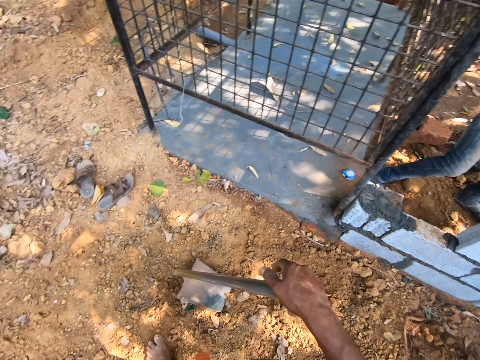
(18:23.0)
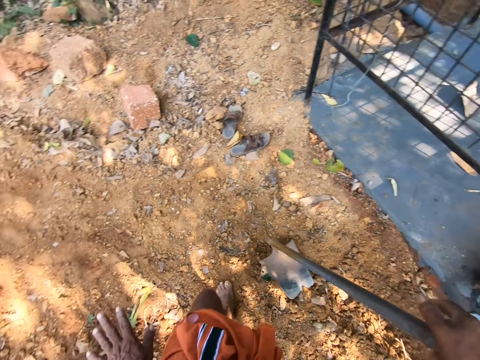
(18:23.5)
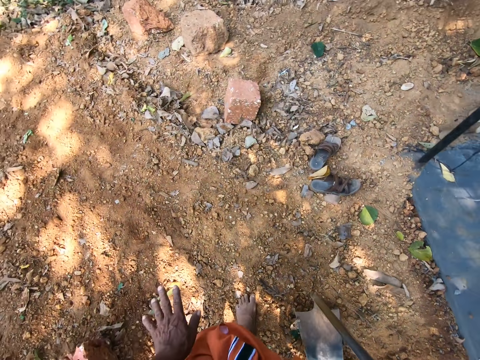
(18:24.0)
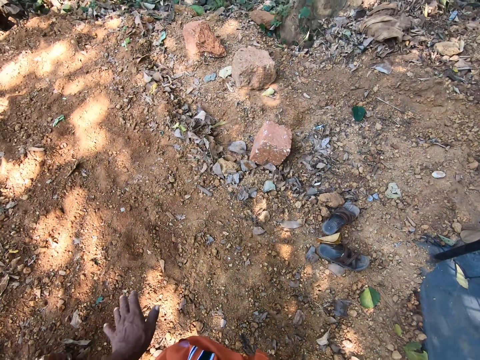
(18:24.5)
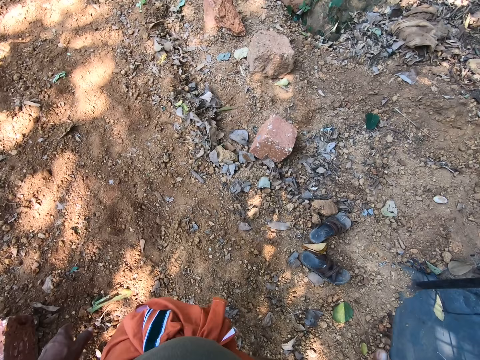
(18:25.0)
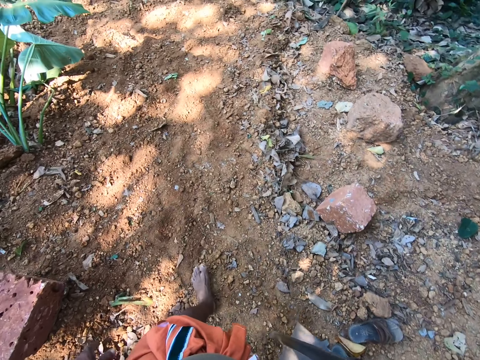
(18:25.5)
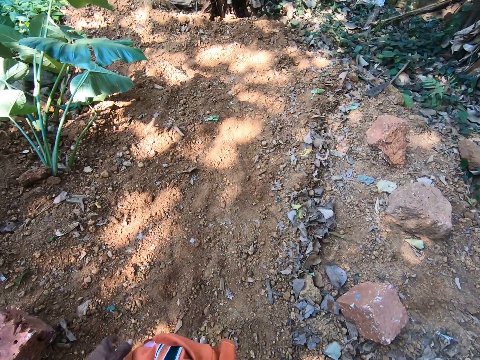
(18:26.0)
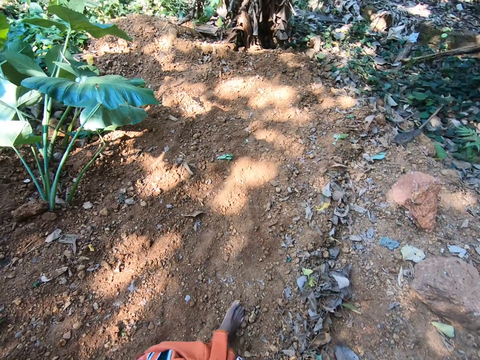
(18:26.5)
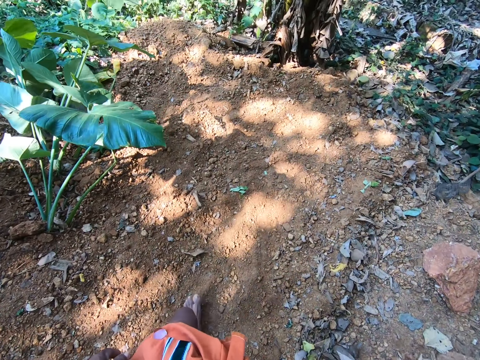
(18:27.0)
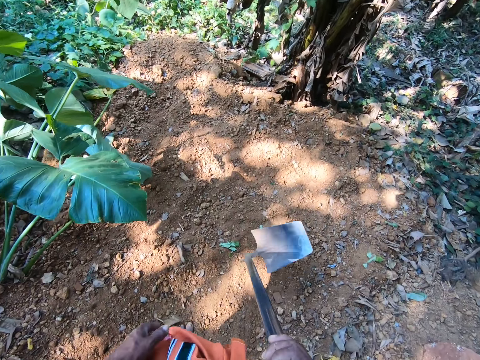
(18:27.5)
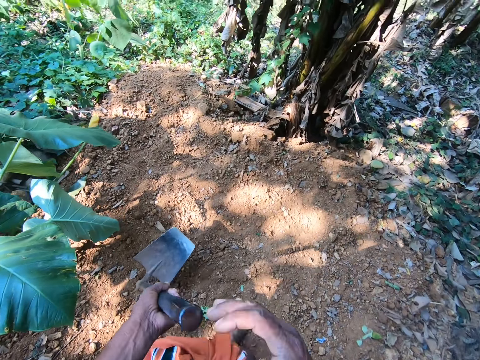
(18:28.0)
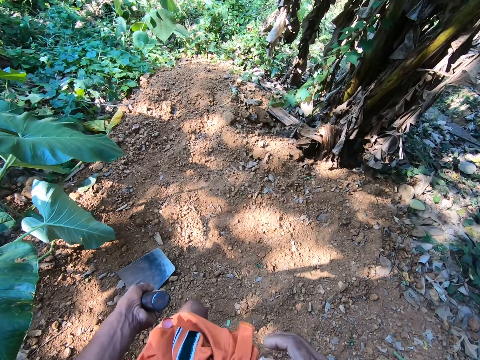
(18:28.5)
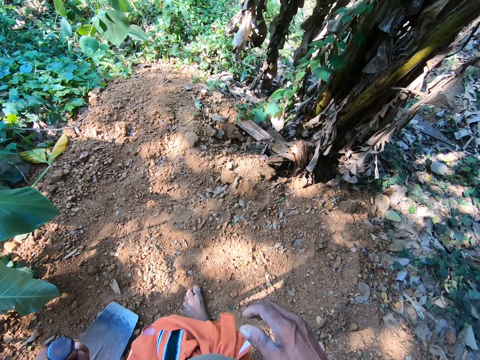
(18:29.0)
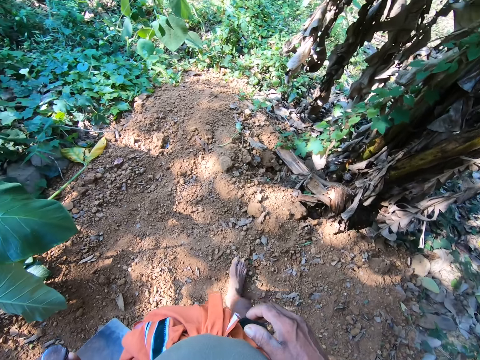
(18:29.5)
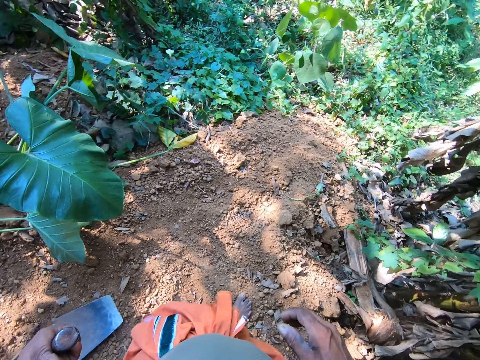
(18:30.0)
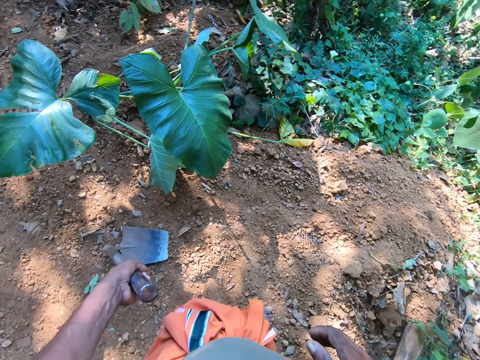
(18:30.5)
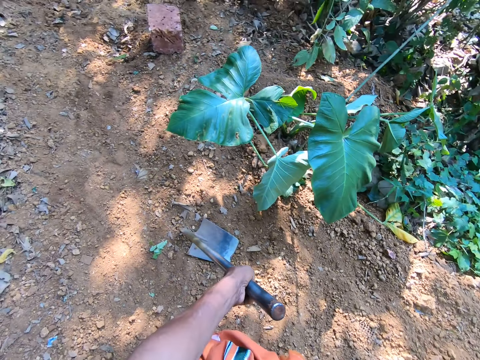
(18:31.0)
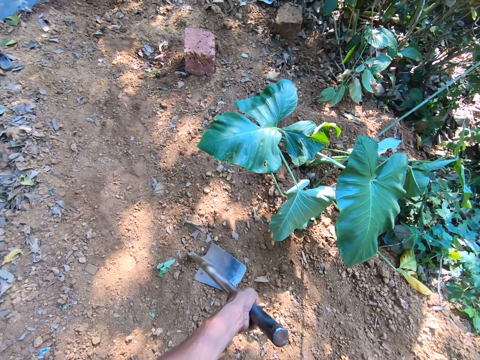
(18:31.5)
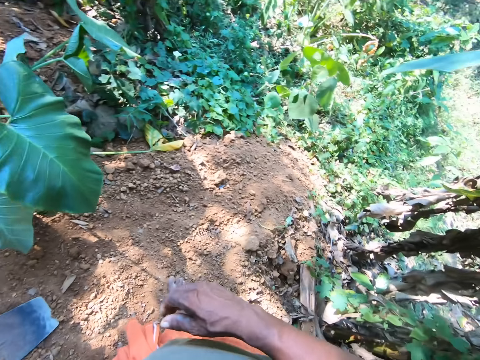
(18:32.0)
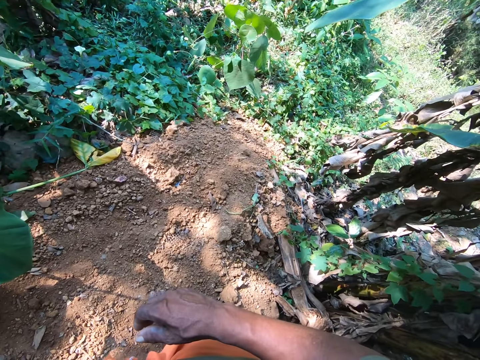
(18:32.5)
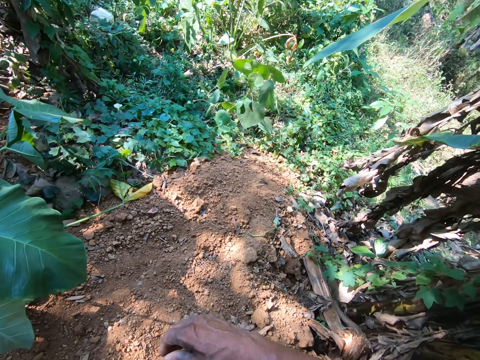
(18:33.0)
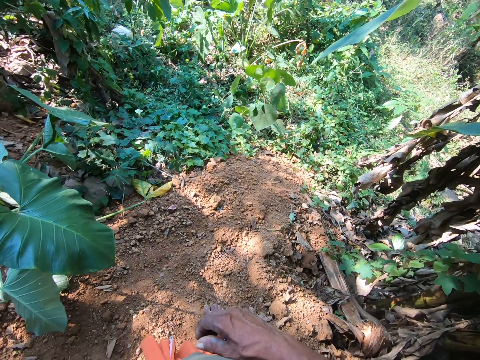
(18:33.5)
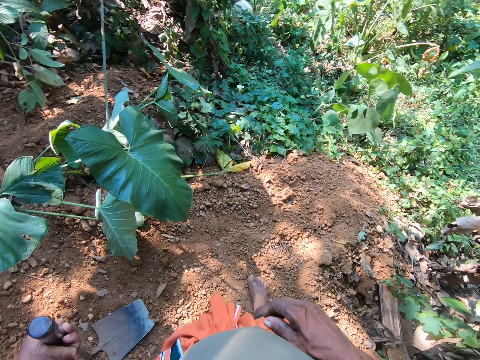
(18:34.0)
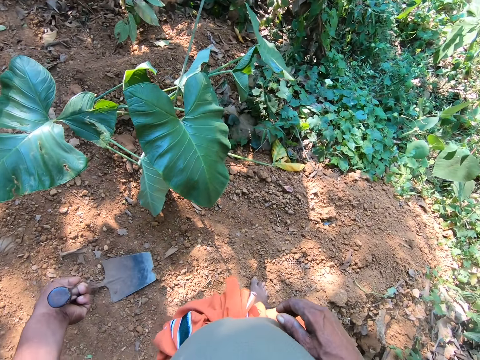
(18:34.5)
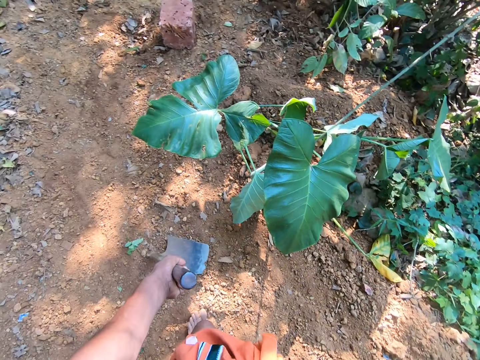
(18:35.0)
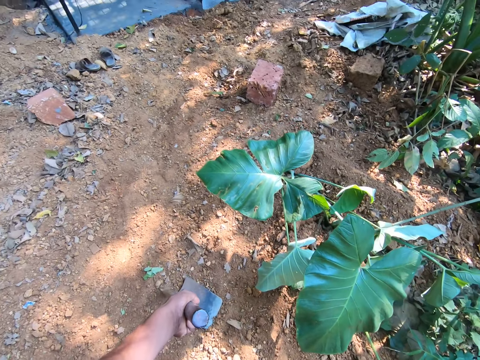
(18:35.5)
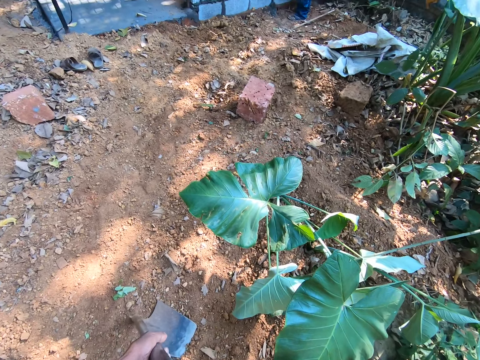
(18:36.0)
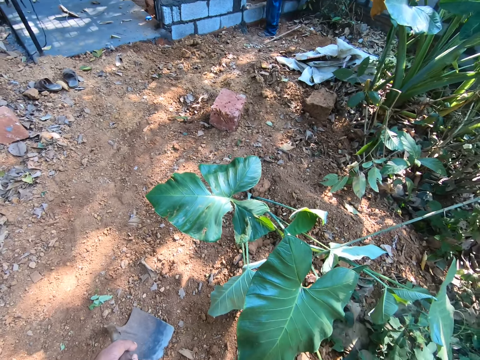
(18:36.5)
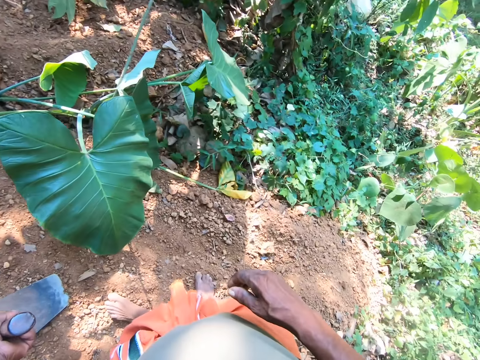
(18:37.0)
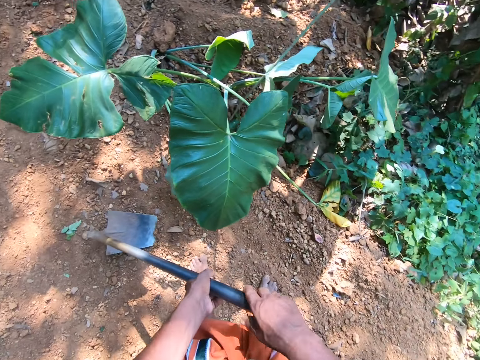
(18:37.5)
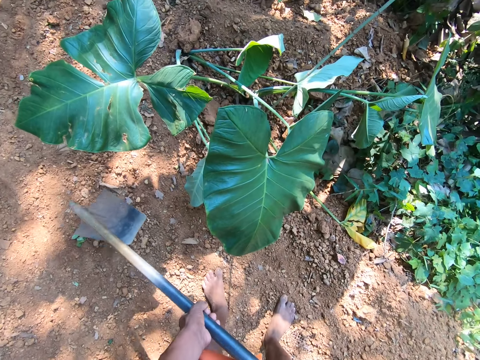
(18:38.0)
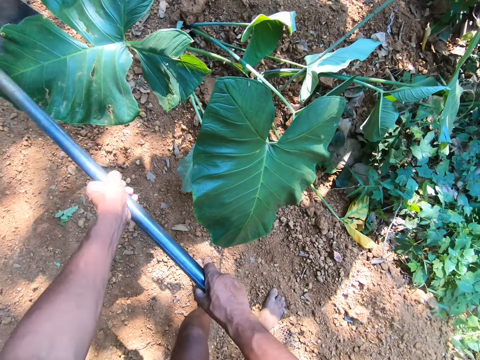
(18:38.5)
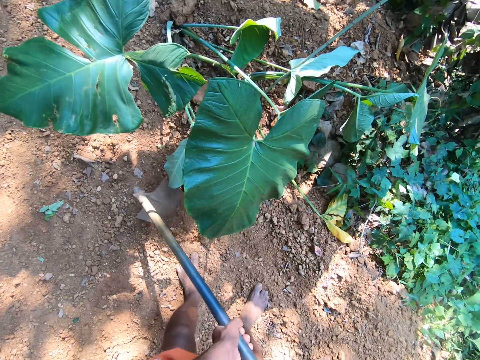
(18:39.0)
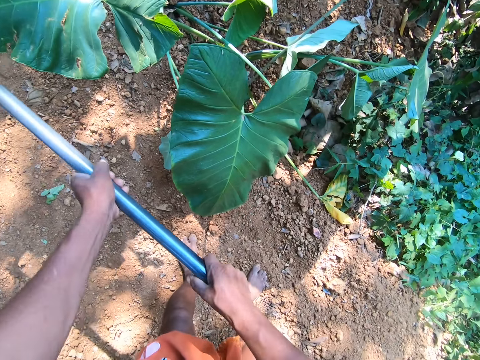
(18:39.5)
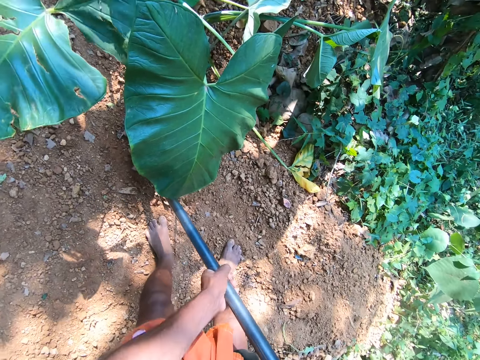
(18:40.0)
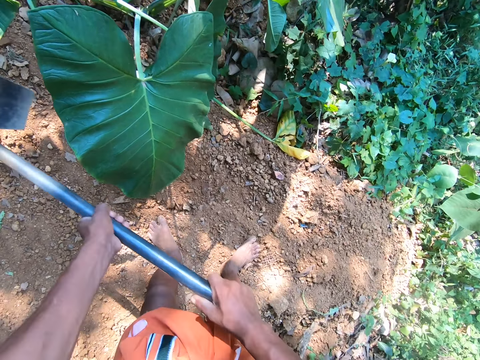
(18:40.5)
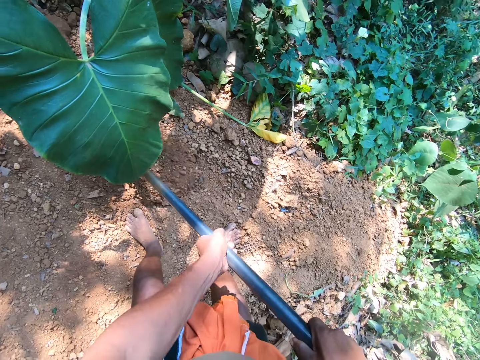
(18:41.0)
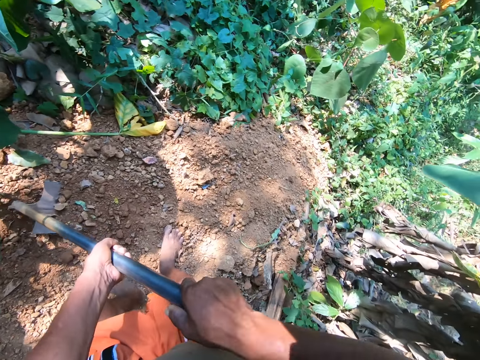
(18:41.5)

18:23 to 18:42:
The camera wearer walks towards a plant in the garden. He passes the hoe from his right hand to his left hand. He looks around. He digs the ground with the hoe in his hands.

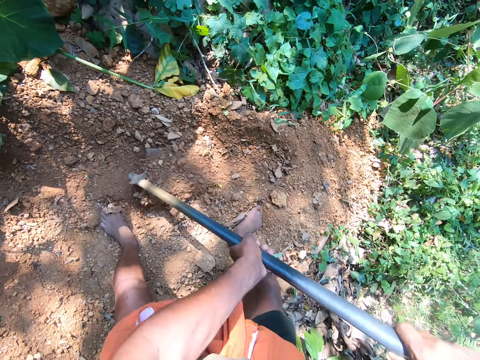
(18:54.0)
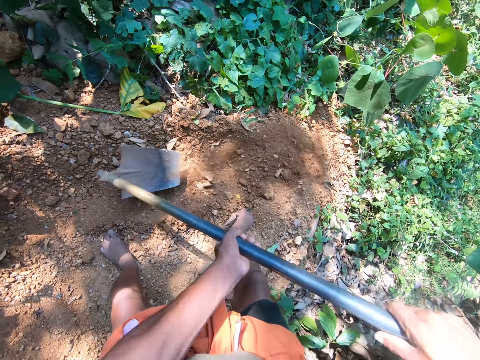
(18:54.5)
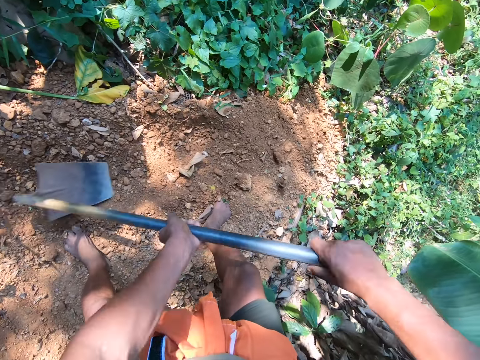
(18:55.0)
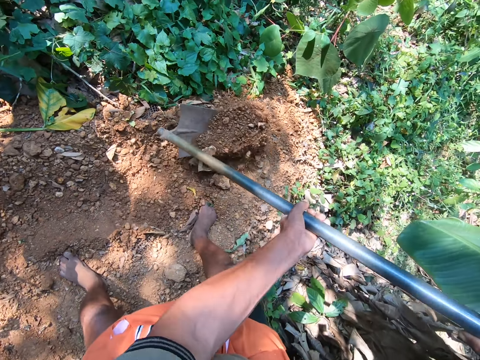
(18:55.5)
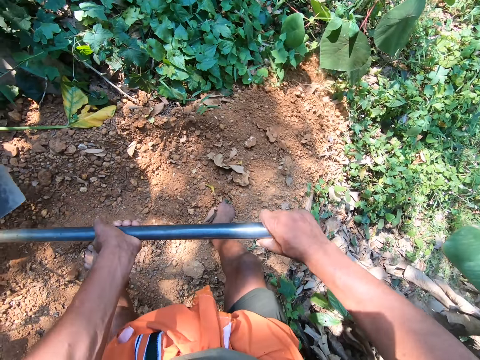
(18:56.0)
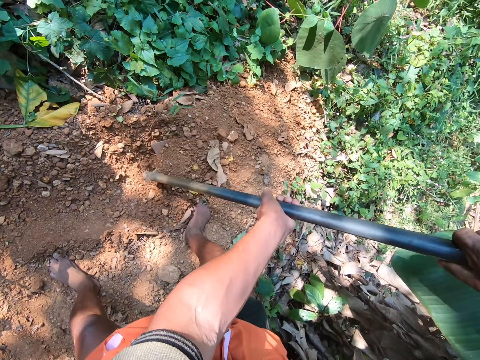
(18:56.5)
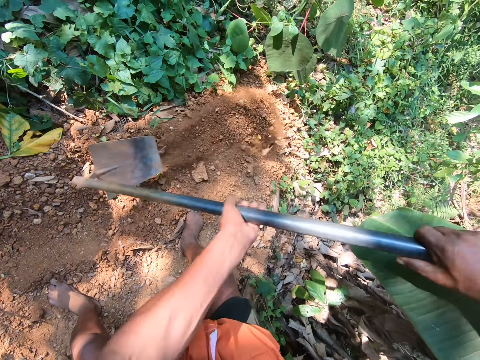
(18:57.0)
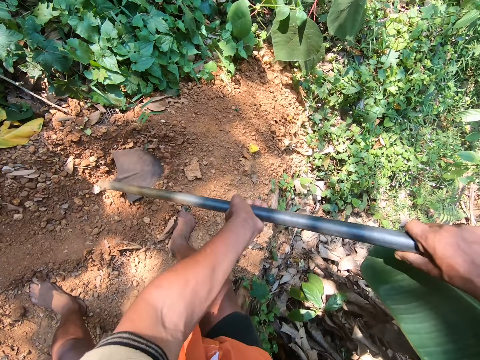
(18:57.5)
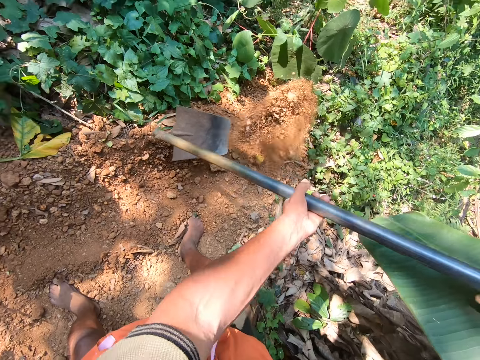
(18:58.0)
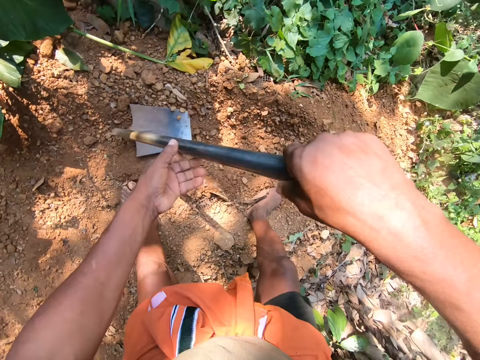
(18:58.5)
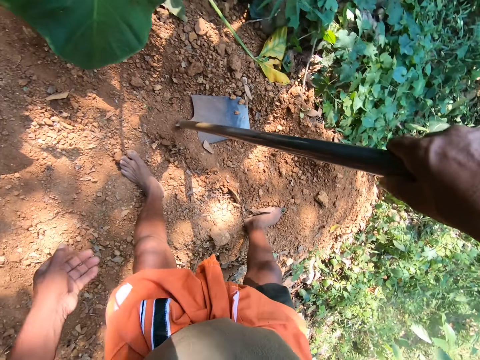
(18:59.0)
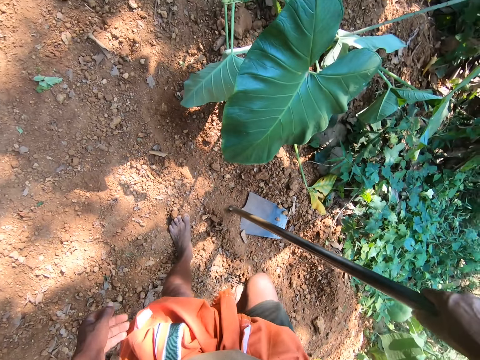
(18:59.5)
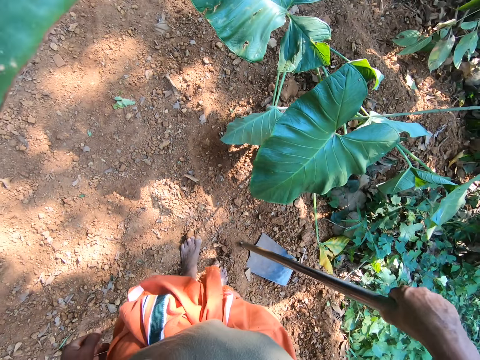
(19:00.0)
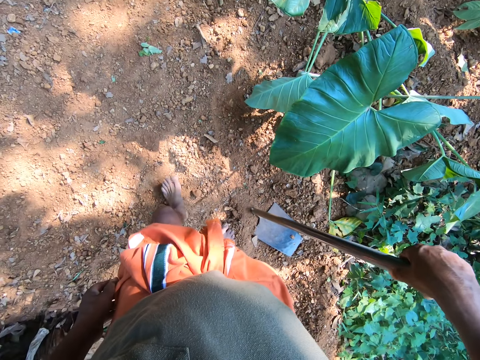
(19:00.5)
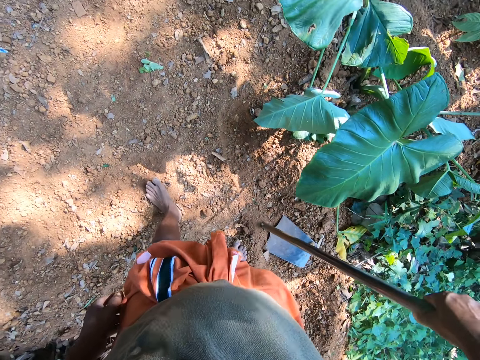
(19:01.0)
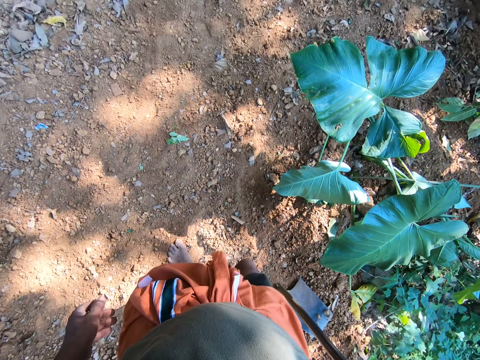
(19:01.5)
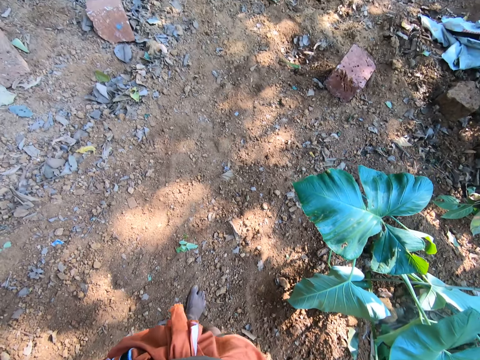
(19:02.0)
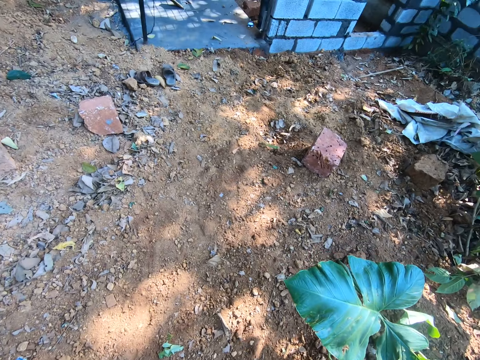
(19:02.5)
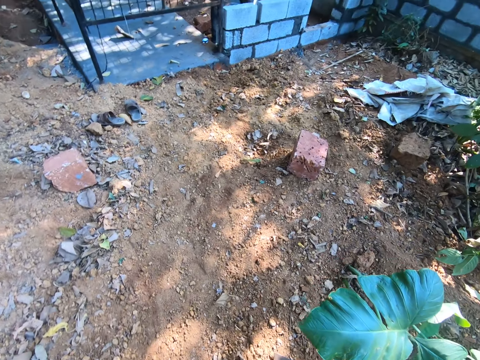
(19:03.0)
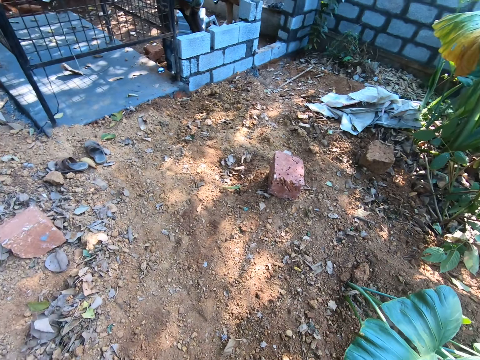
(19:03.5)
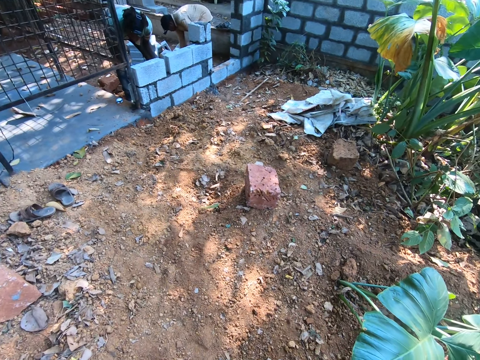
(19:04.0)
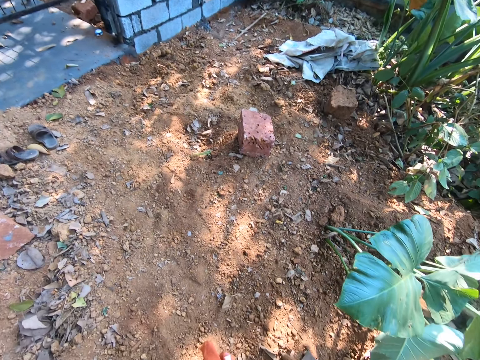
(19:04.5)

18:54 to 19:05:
The camera wearer holds the hoe with his right hand. He walks around.
